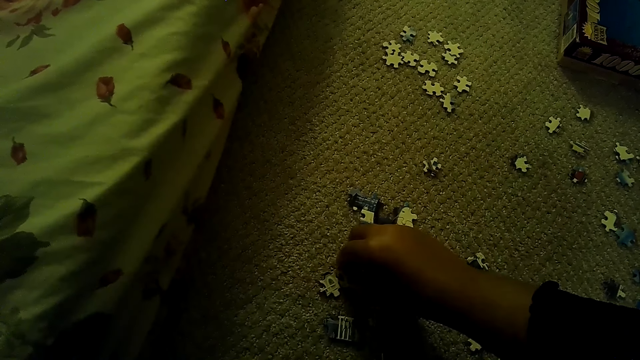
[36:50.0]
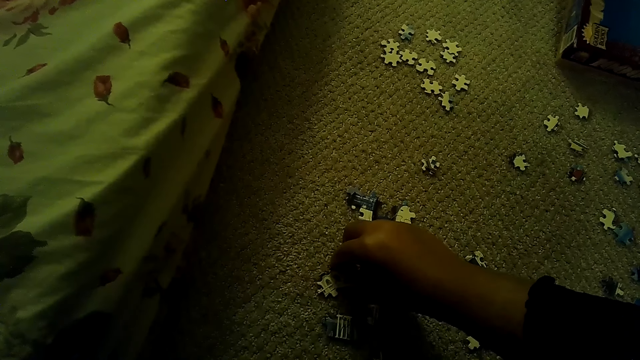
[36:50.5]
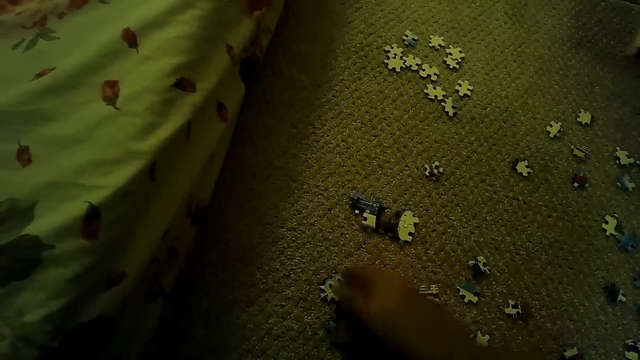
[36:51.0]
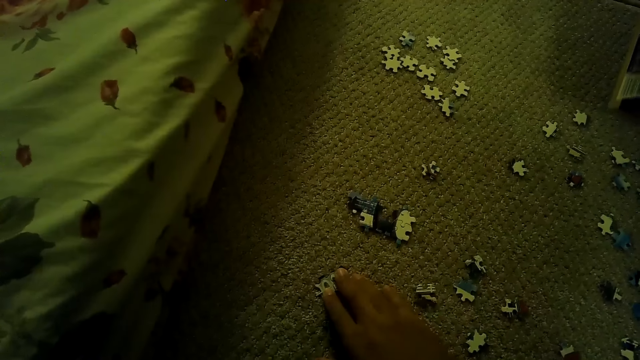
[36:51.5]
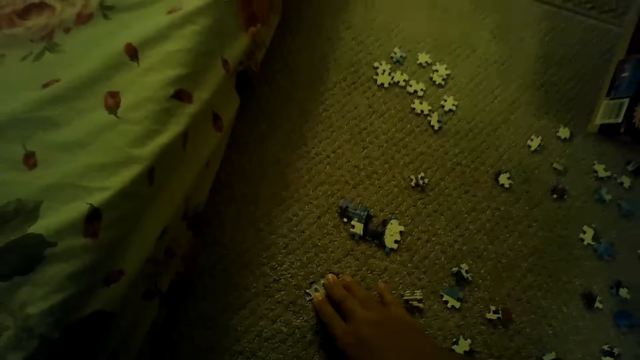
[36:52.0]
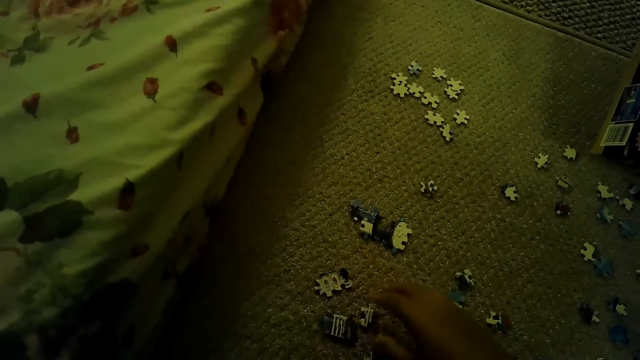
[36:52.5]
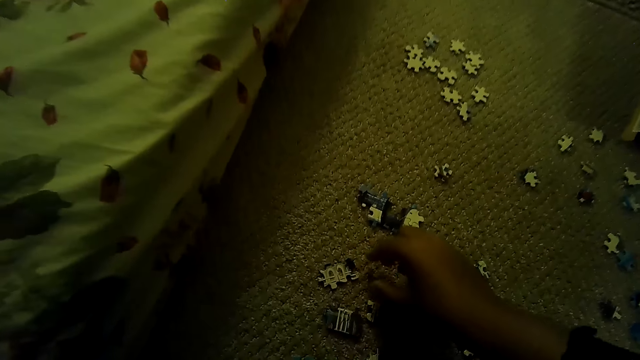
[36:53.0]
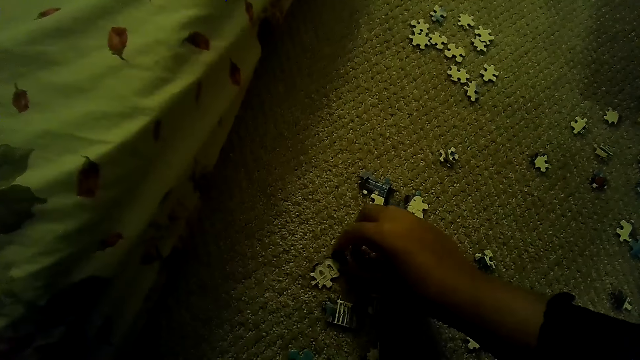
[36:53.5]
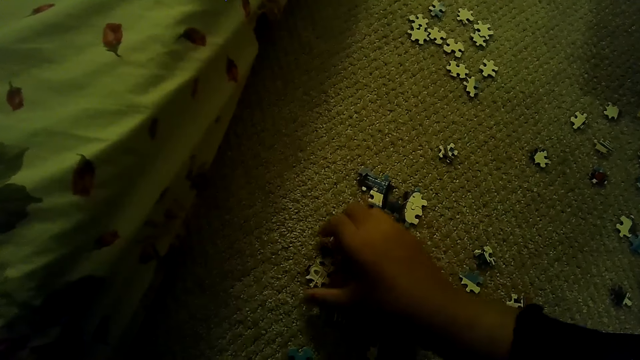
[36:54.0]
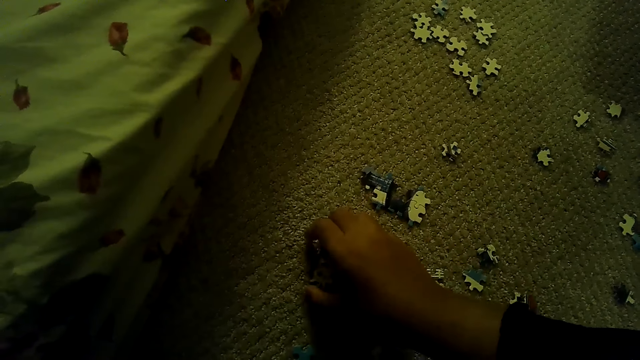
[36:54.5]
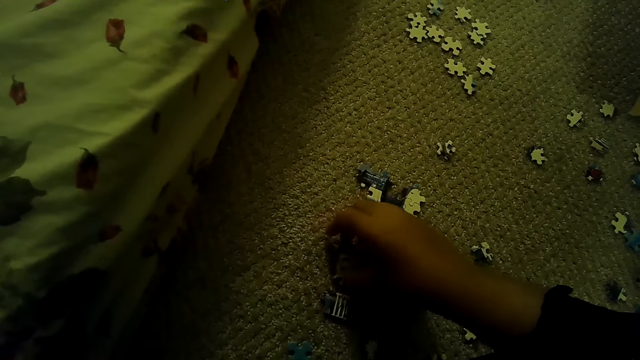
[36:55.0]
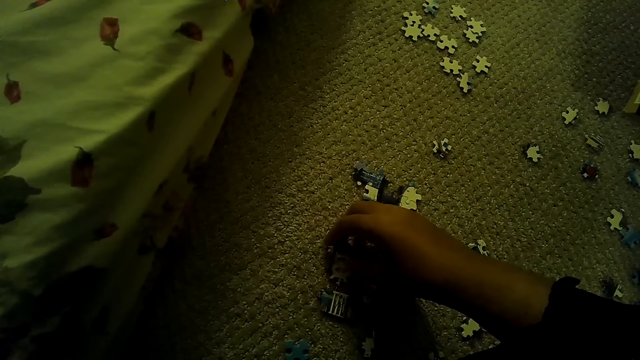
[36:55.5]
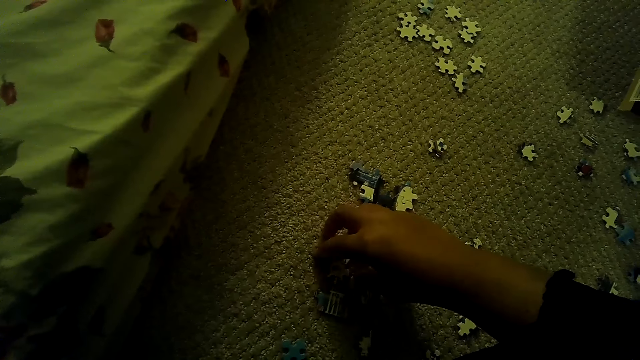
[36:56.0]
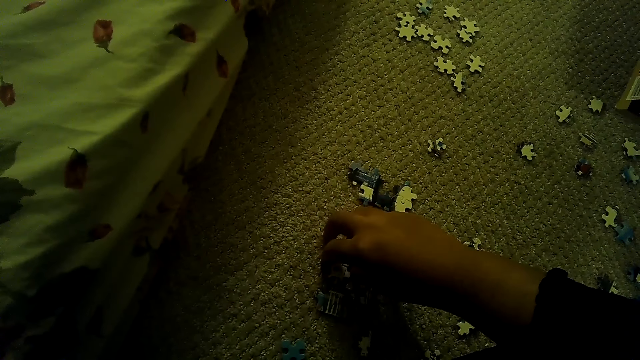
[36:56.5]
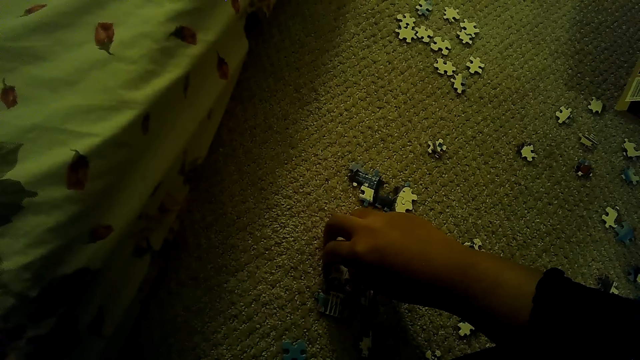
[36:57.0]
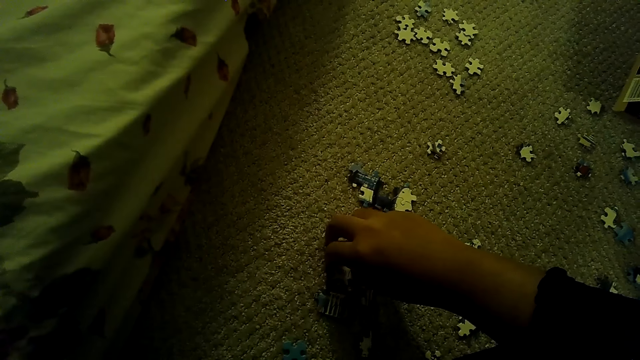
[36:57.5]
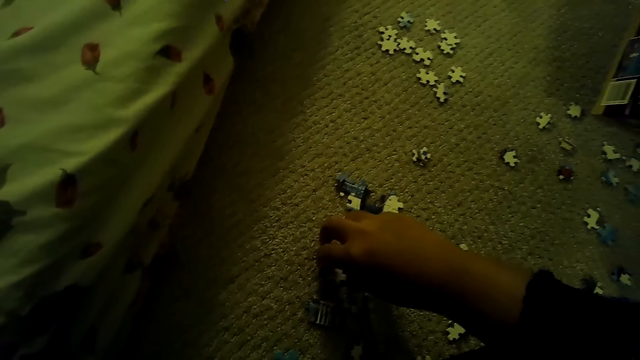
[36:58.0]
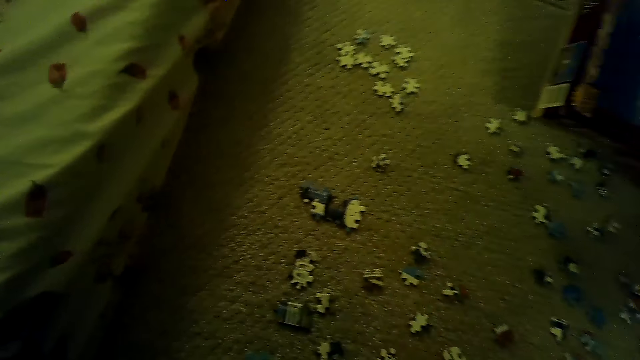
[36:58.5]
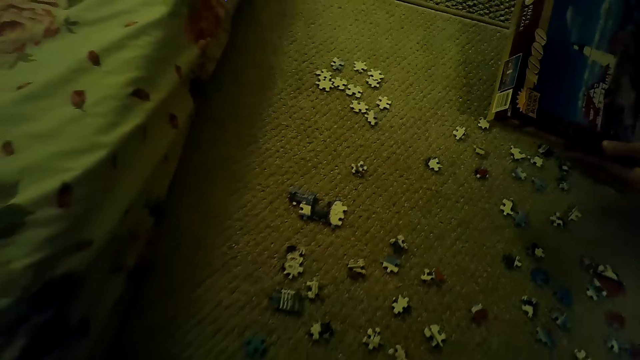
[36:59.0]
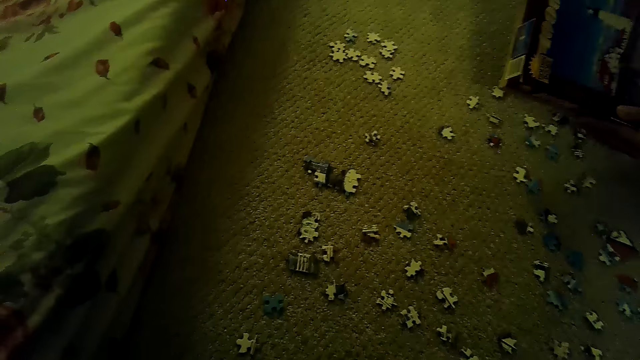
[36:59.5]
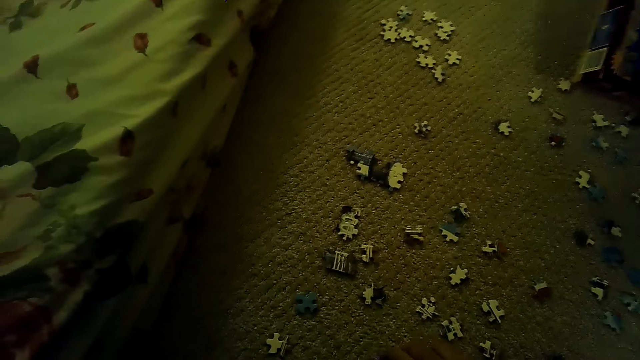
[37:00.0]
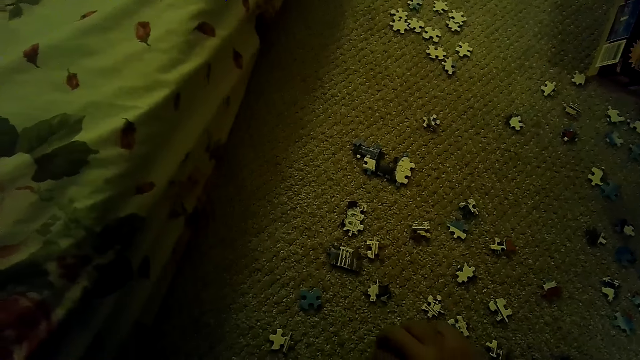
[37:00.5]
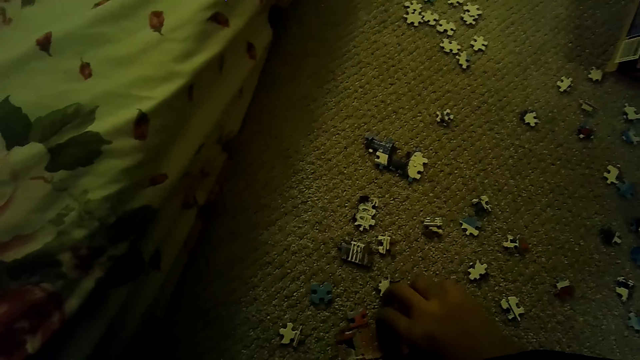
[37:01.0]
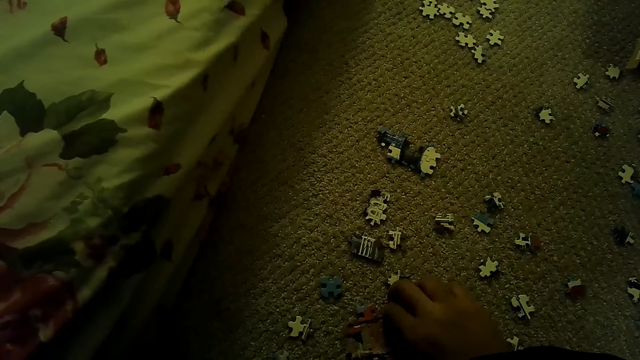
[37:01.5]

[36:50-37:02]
A person moves the box. The camera wearer fixes the puzzle piece.

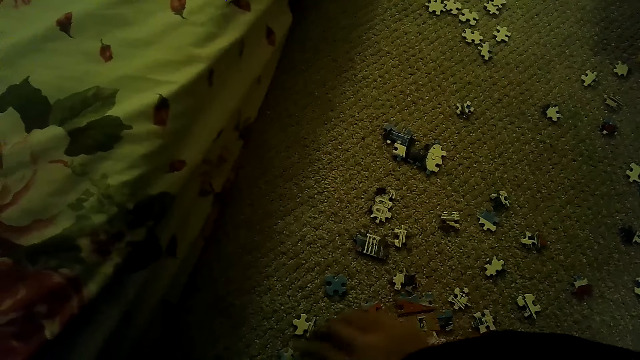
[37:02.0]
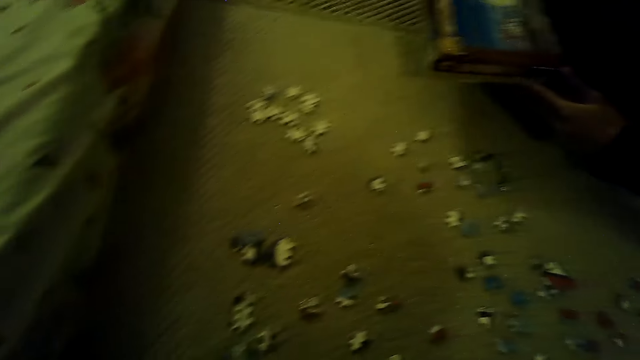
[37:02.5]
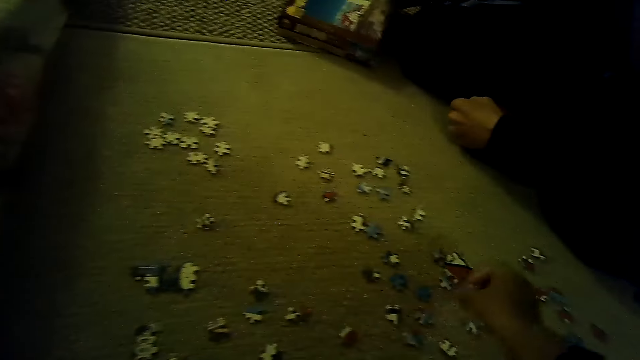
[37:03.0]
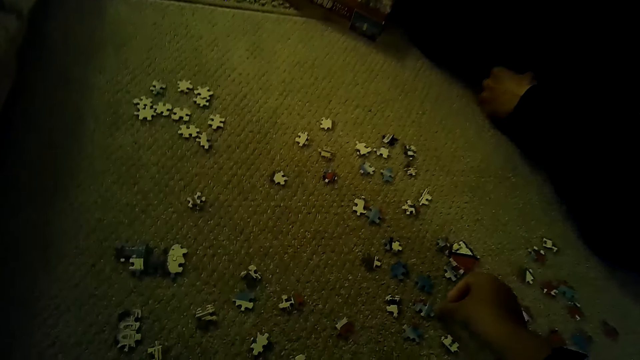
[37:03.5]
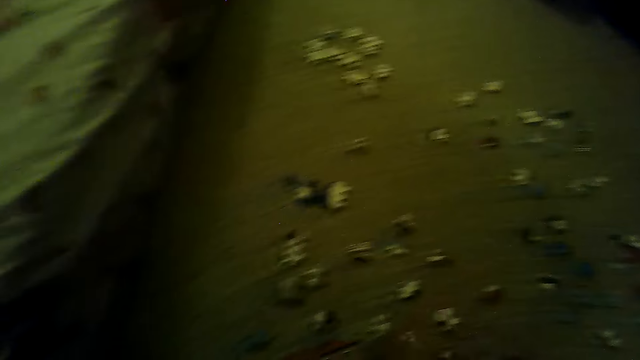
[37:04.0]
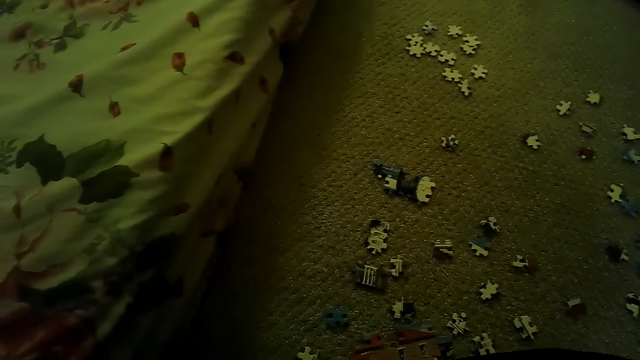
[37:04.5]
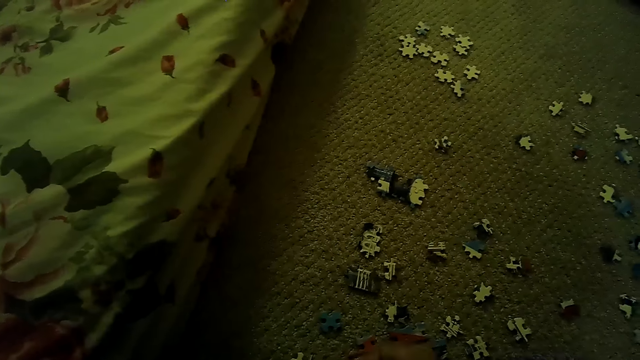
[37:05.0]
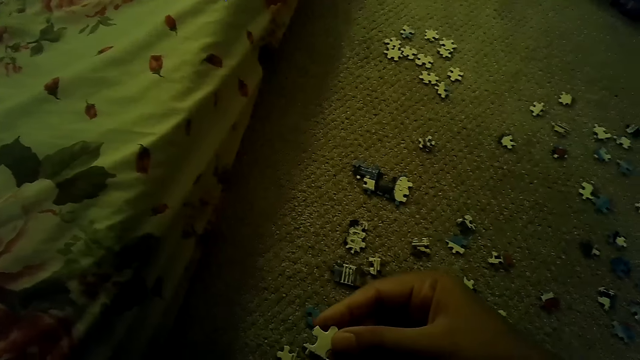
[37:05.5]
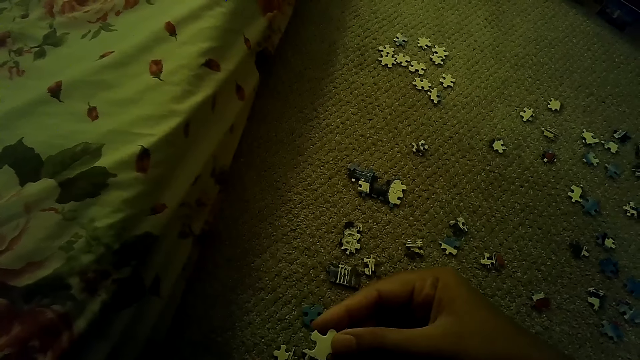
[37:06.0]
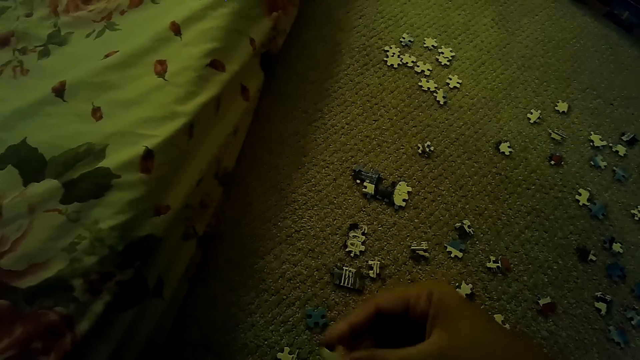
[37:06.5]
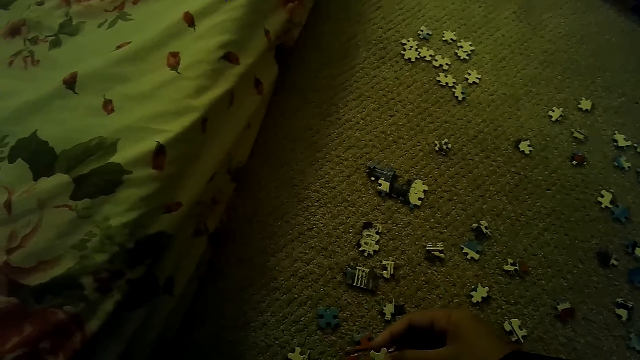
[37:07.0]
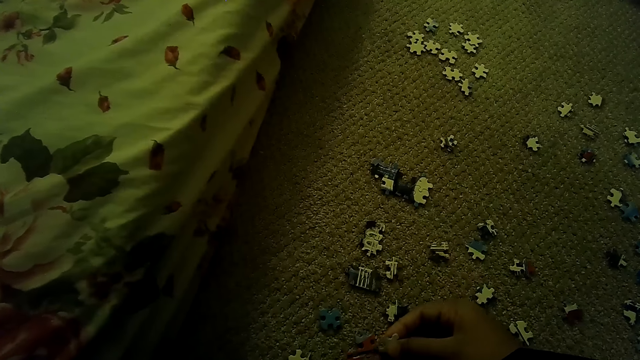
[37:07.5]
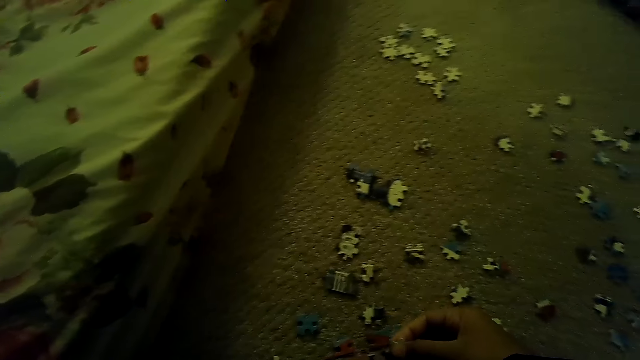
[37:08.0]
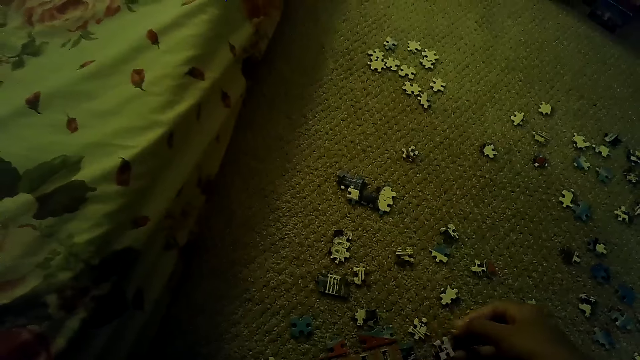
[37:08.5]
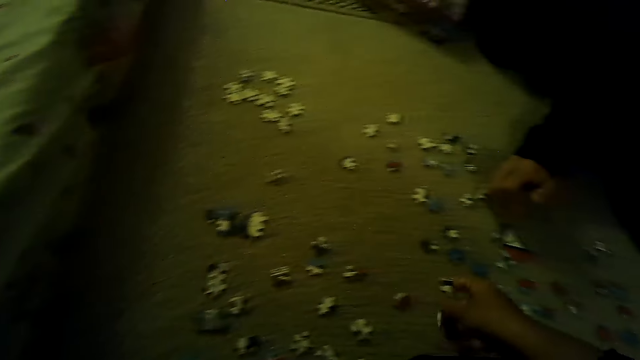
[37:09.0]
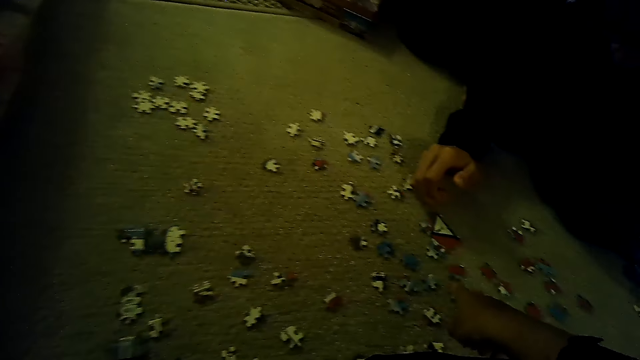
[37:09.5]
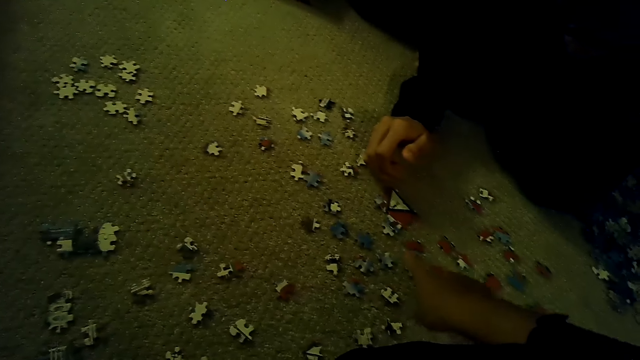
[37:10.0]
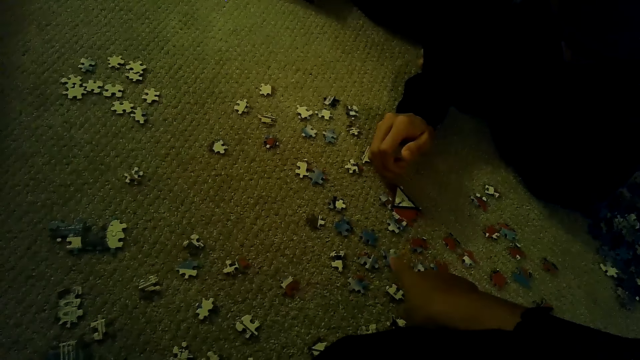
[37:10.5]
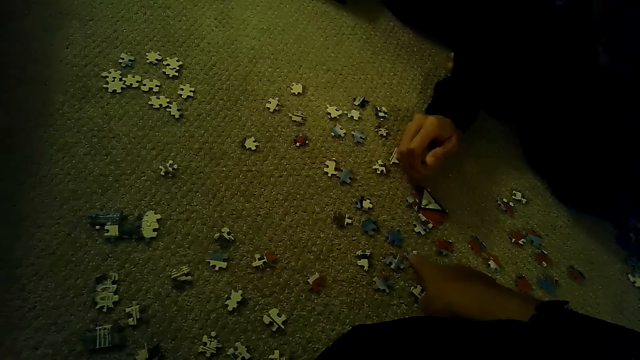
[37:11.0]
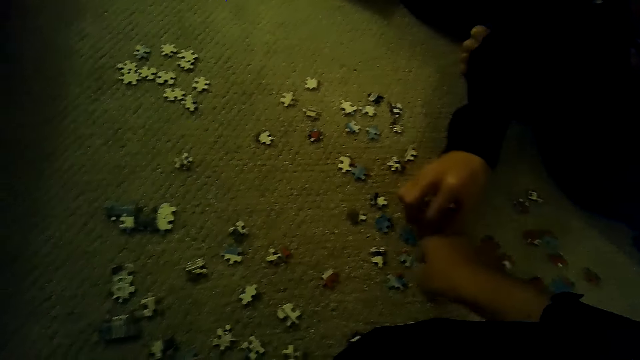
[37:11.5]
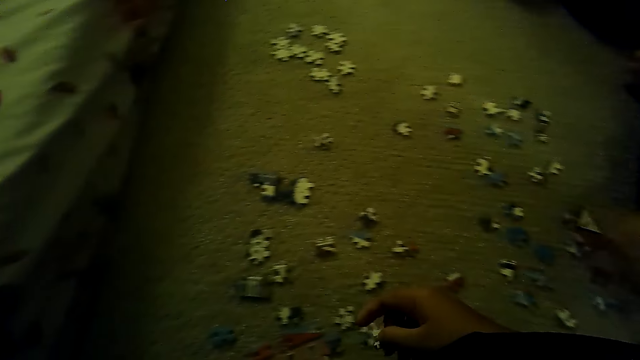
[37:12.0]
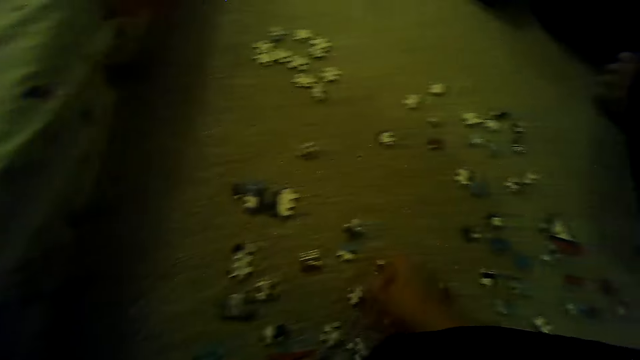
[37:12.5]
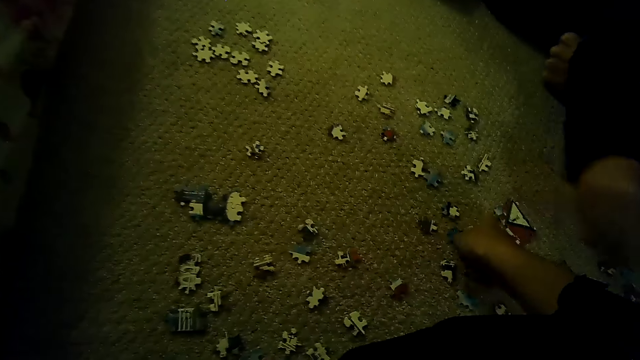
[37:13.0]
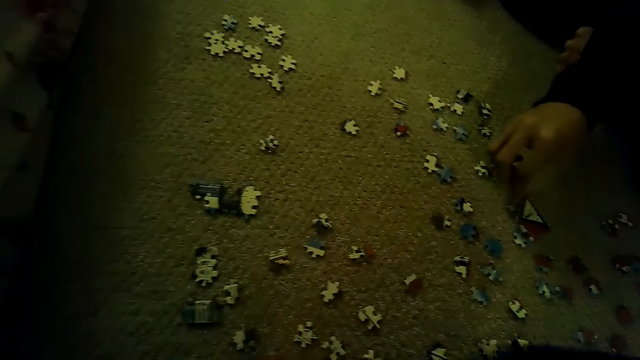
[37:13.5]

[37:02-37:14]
The camera wearer looks at the puzzle piece. They point the puzzle piece. A person picks up the puzzle piece.
